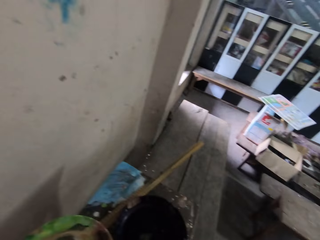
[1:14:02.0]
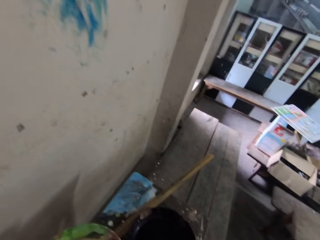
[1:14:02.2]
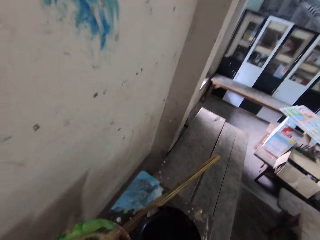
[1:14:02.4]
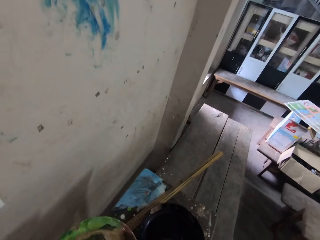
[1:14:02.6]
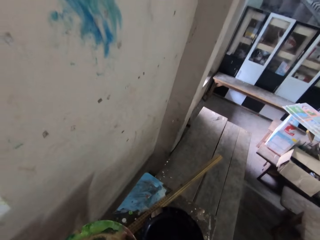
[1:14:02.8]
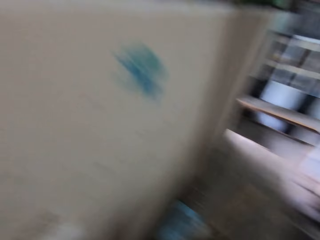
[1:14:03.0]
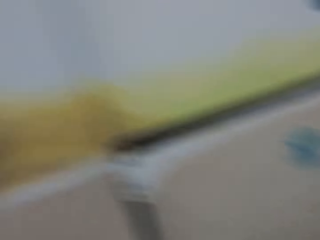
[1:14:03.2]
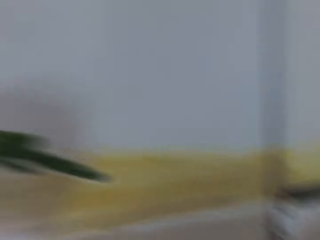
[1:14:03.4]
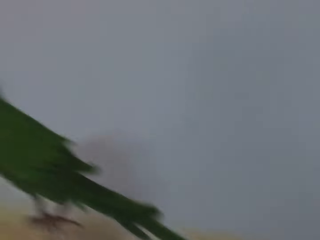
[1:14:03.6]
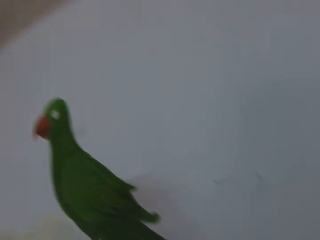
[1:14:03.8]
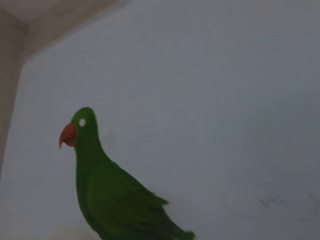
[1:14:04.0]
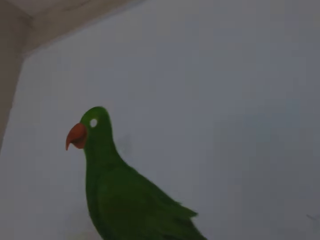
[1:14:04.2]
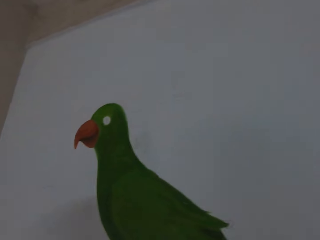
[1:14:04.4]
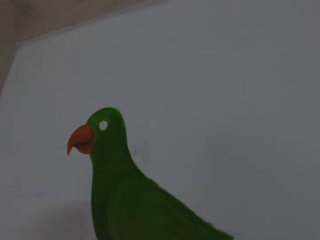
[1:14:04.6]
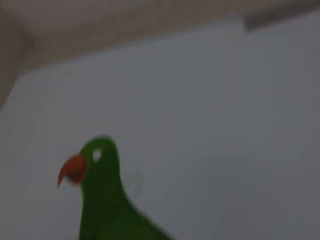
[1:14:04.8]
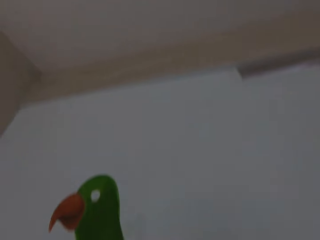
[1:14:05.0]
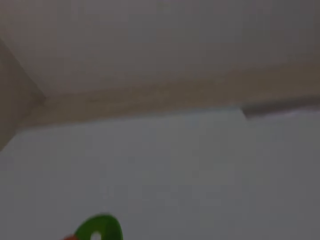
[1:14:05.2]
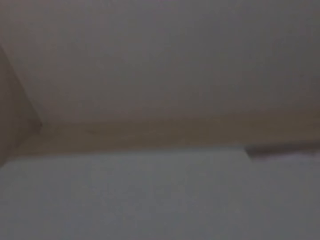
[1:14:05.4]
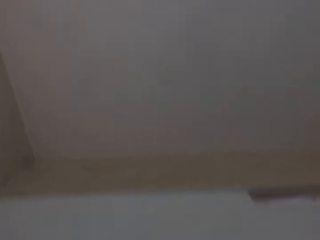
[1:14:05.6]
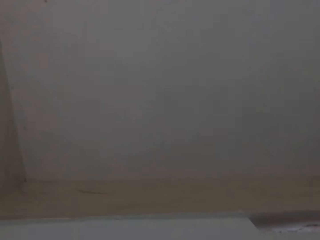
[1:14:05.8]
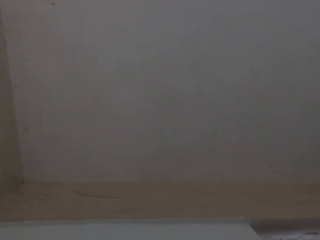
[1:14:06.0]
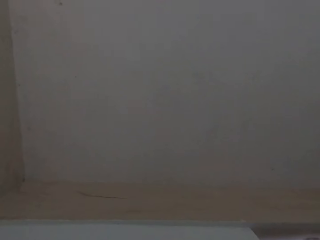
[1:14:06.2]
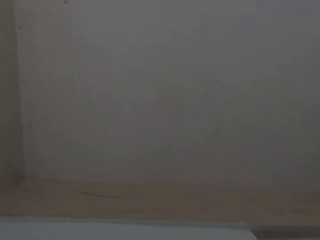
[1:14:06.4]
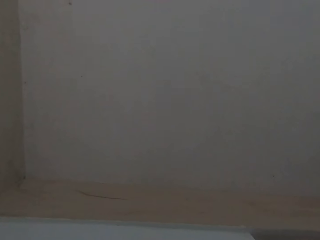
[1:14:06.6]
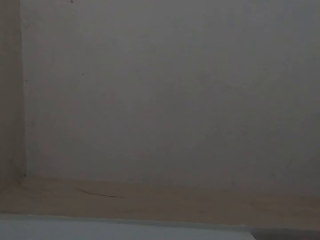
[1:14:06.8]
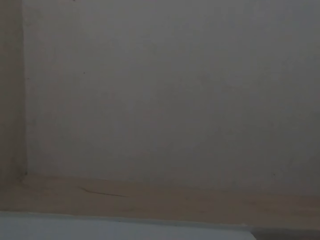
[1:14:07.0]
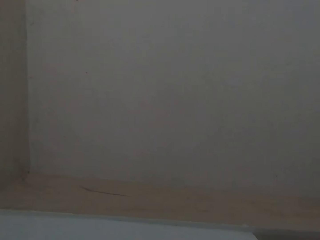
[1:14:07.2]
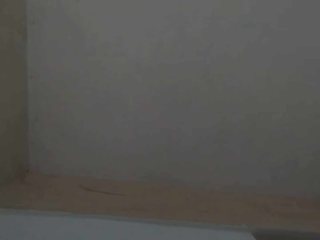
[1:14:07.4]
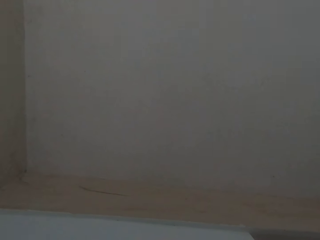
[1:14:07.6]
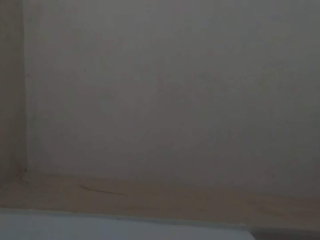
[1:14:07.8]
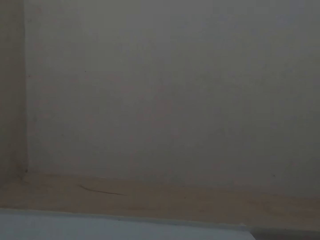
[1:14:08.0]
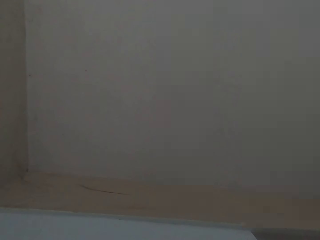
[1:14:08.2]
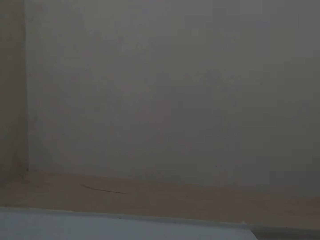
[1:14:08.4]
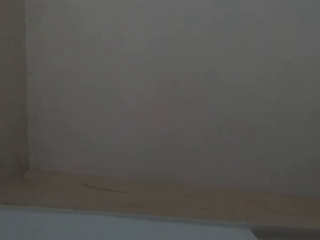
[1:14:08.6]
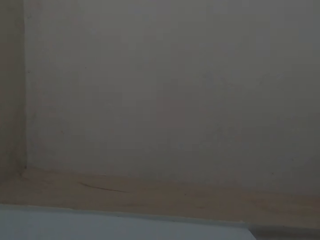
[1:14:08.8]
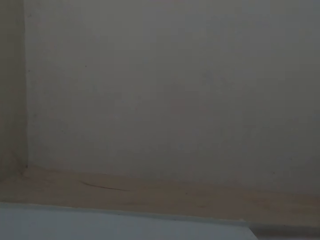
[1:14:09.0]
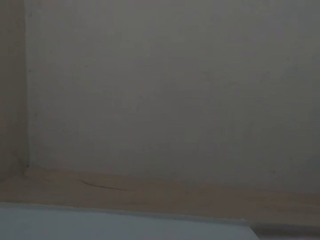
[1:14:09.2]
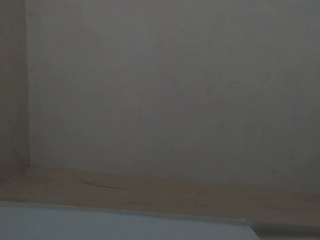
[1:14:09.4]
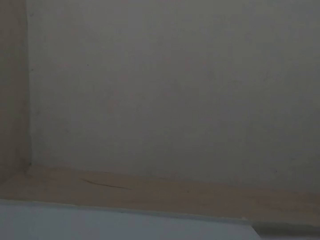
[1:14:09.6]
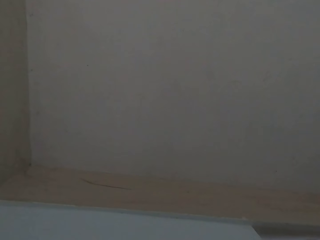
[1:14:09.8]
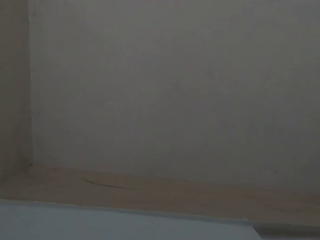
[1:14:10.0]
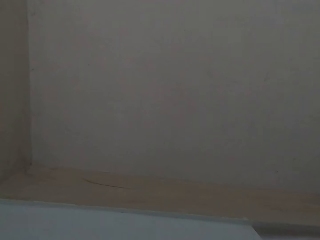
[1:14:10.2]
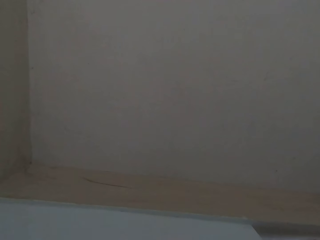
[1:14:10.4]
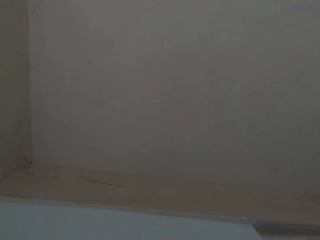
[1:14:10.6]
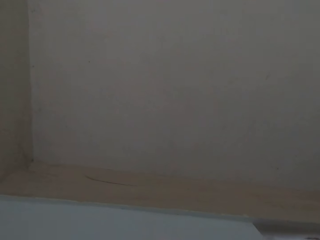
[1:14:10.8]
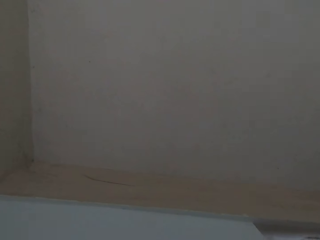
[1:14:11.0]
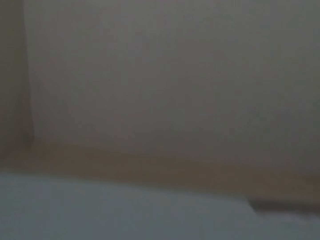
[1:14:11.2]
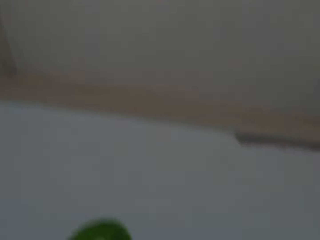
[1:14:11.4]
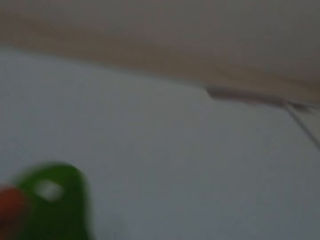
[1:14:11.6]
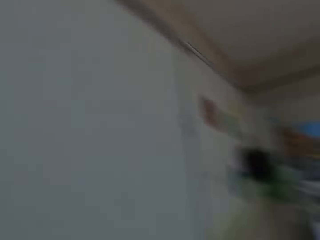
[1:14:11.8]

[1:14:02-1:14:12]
The camera wearer looks on the ceiling.

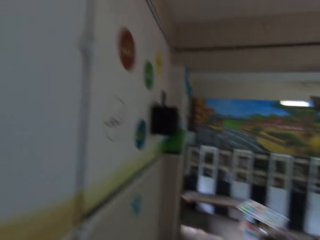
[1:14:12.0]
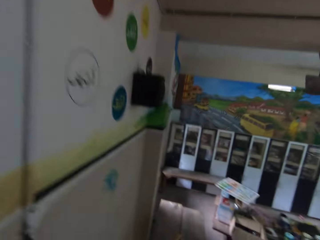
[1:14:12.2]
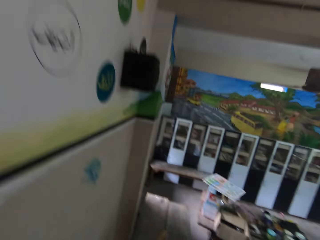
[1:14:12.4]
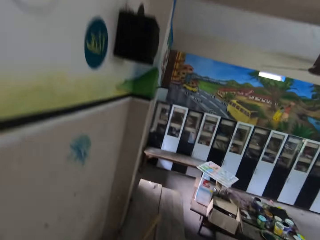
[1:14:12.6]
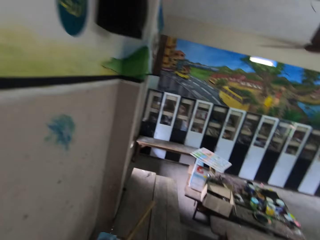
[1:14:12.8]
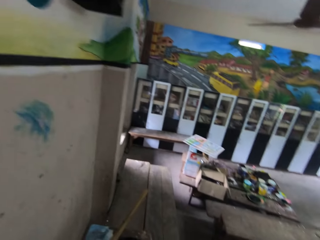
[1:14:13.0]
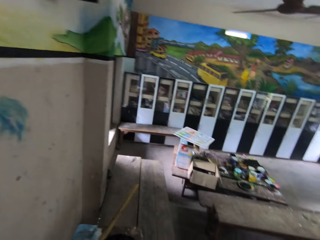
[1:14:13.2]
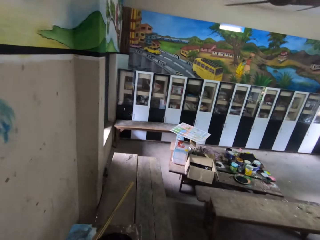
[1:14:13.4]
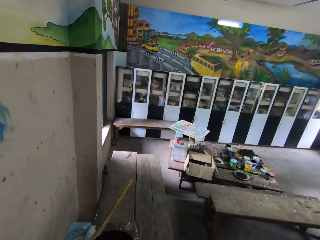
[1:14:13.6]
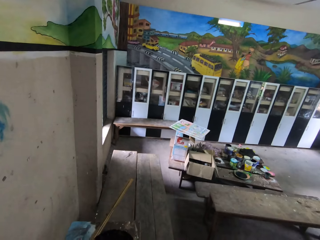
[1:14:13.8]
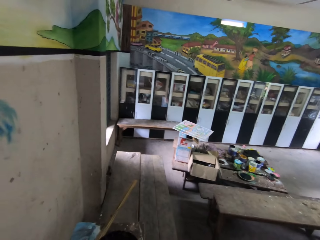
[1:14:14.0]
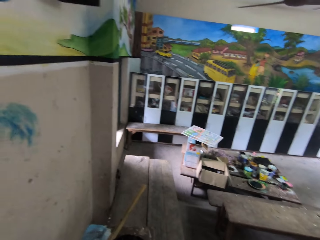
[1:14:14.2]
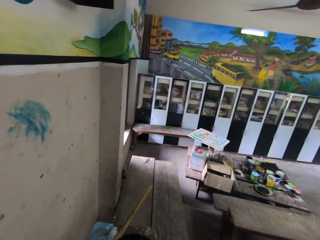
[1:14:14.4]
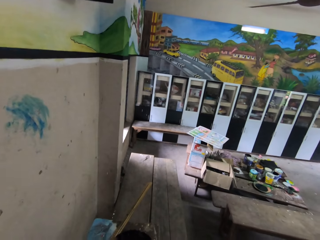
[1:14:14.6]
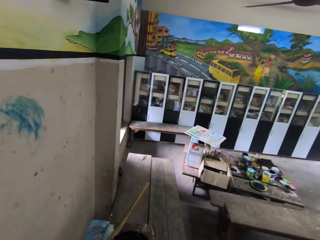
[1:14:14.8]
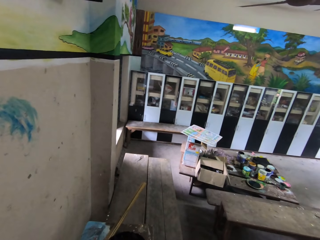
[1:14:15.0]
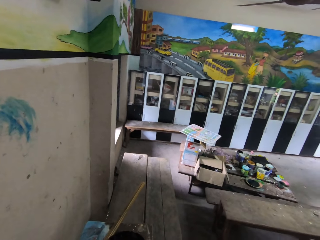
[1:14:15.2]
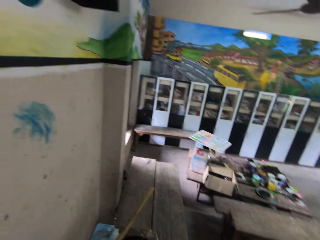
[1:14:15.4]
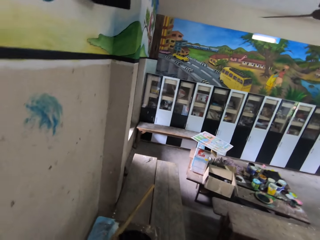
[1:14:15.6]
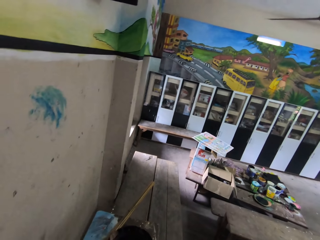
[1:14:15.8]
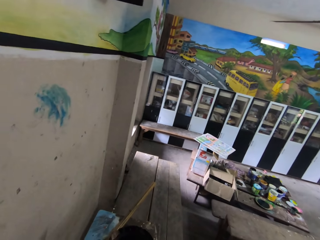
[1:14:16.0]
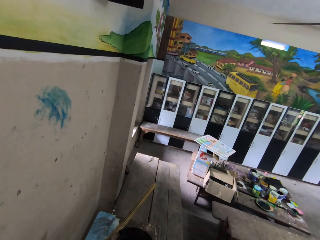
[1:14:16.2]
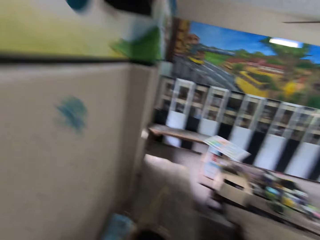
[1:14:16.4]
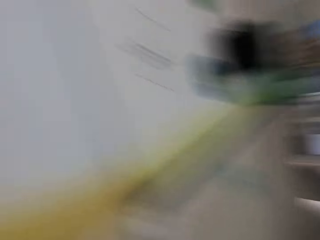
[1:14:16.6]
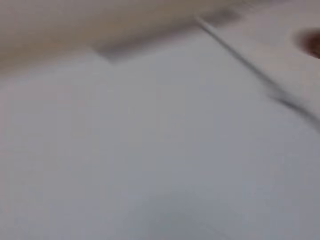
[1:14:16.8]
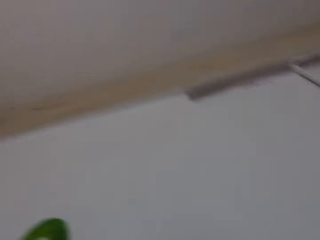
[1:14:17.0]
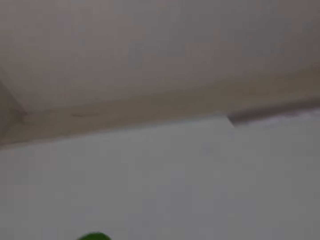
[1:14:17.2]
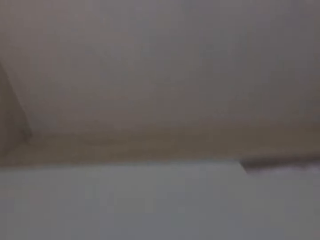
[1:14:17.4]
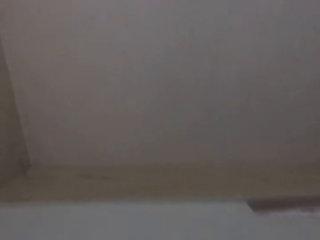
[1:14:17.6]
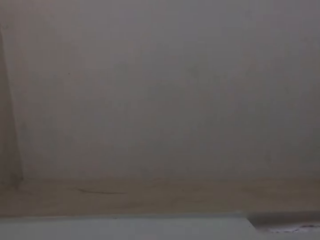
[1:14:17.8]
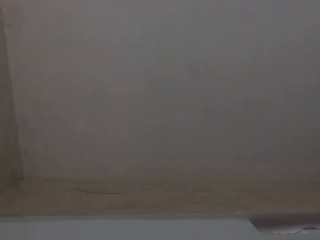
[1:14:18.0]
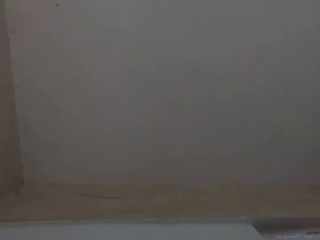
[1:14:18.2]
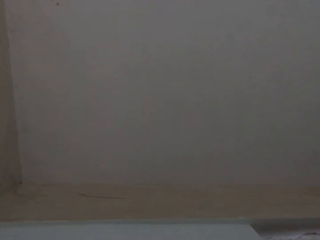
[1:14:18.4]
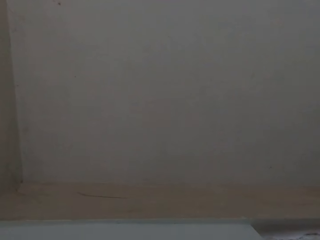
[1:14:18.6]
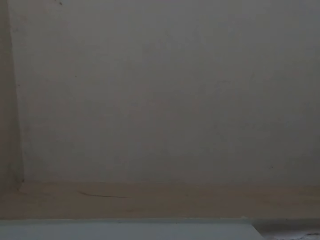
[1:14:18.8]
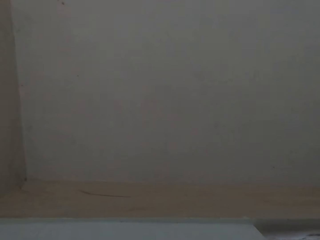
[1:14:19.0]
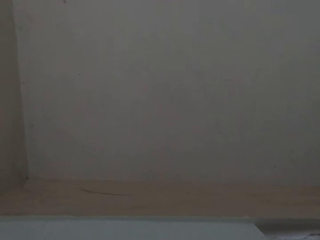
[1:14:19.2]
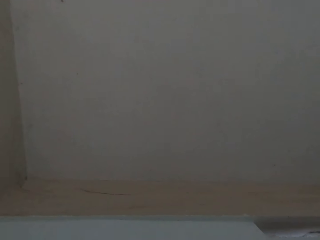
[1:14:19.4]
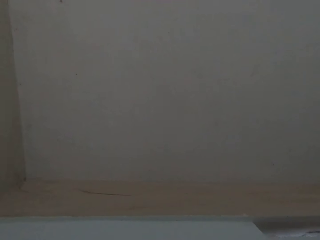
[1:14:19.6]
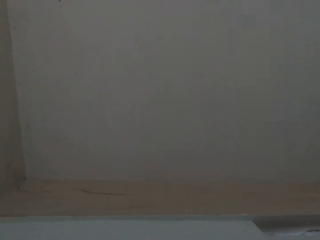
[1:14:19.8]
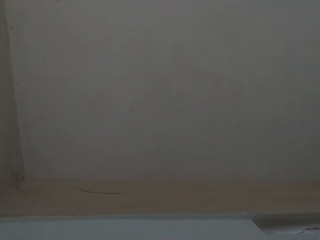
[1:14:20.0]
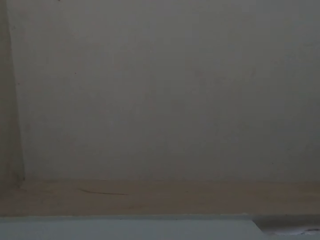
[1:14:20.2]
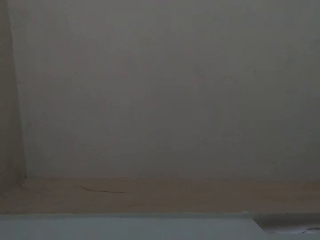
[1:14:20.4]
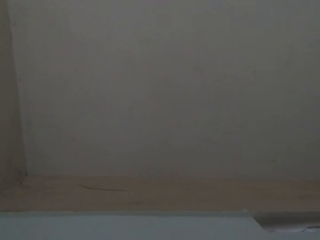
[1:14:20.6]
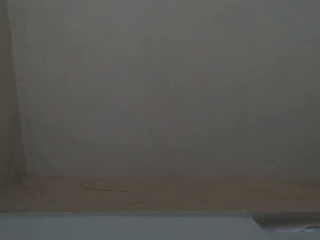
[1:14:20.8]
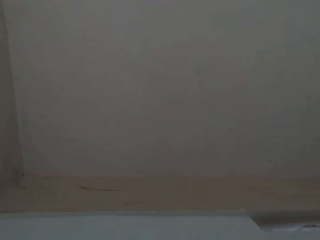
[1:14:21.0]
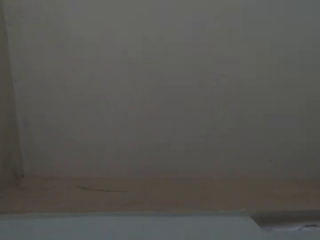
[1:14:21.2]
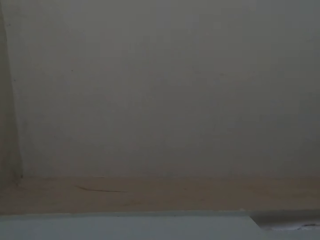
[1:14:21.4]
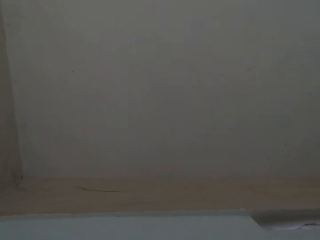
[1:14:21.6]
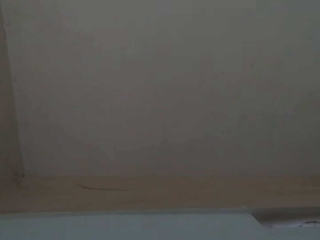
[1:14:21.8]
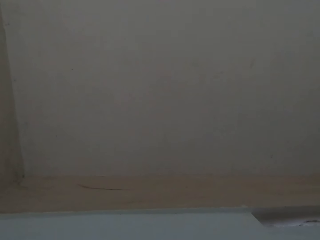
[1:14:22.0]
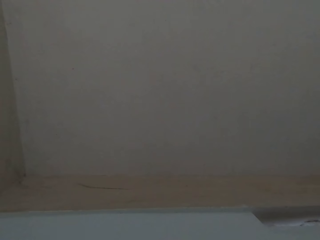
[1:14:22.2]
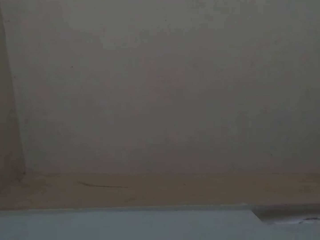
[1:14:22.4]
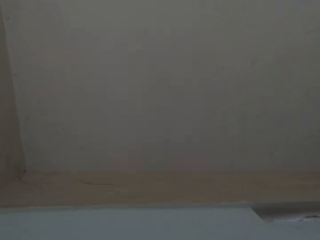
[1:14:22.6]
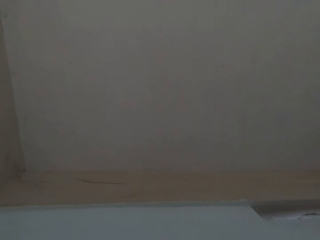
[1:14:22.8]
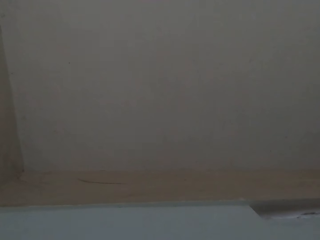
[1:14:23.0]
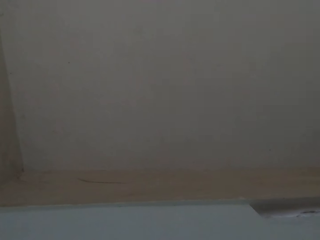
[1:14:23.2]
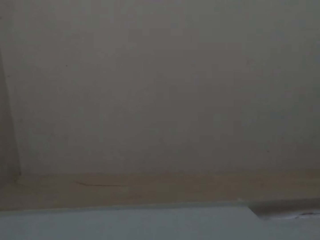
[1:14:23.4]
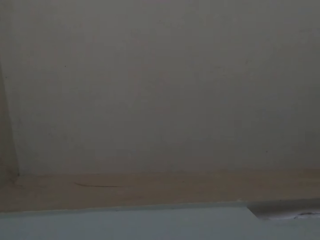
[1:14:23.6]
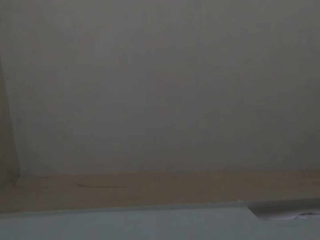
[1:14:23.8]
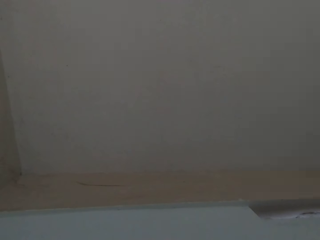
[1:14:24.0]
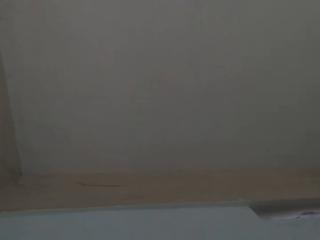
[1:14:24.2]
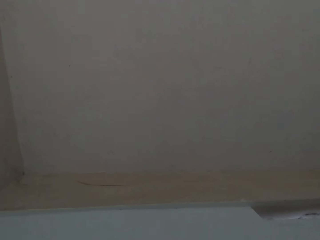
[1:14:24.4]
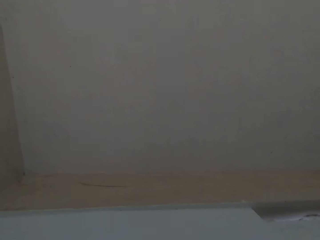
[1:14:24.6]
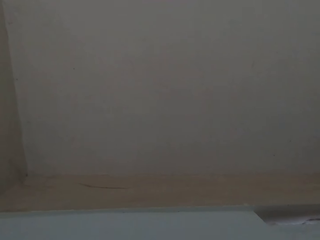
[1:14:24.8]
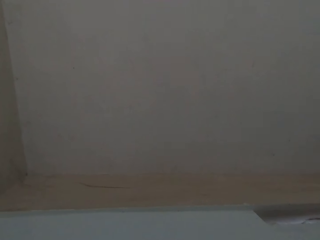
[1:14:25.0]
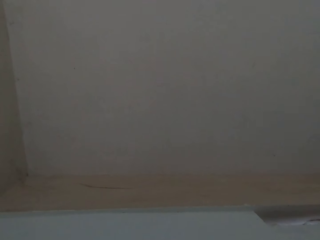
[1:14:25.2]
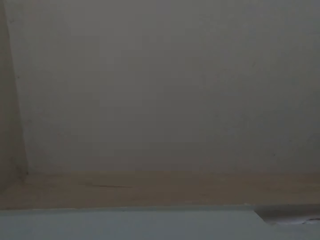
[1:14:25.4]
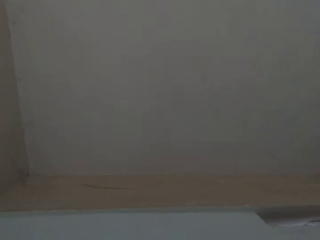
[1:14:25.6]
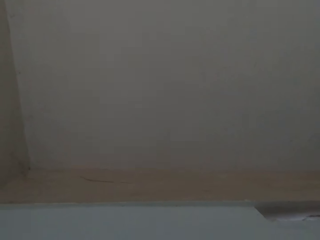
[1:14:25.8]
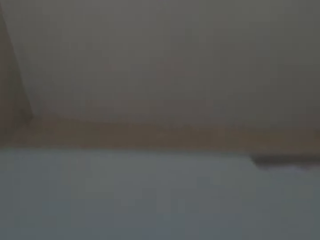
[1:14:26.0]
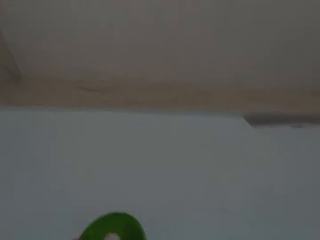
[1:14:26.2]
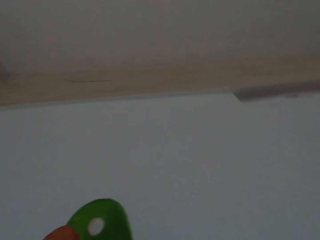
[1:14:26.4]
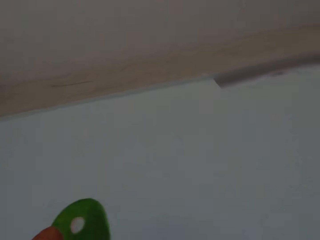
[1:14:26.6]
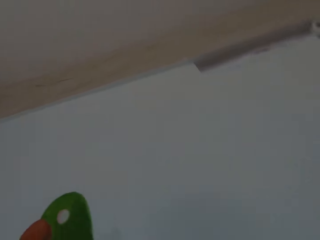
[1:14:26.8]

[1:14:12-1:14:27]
The camera wearer looks at paintings on a drawing board. They look on the ceiling.
